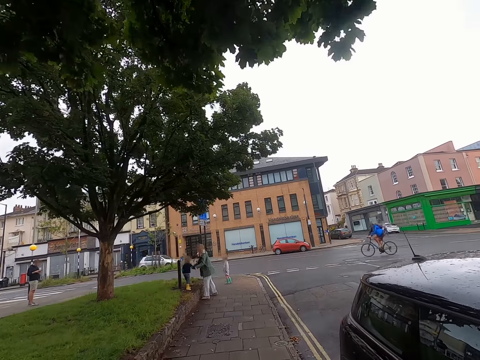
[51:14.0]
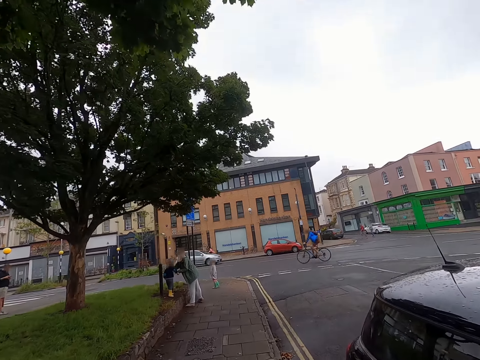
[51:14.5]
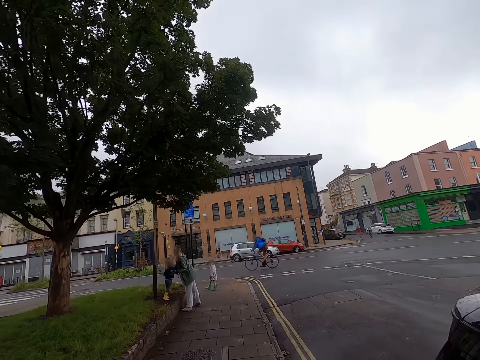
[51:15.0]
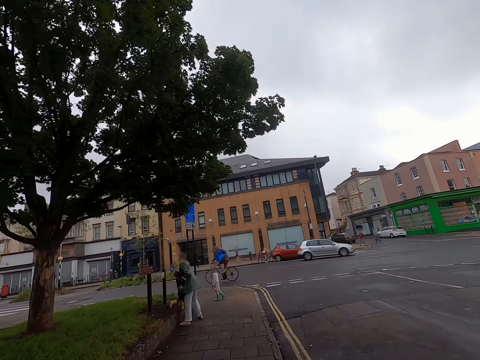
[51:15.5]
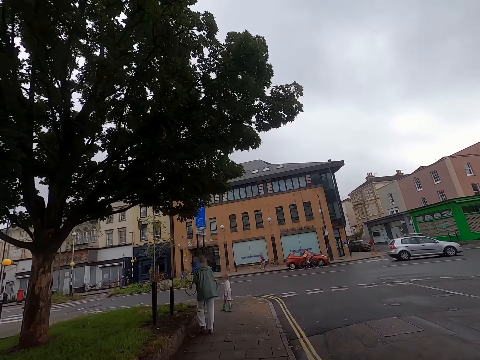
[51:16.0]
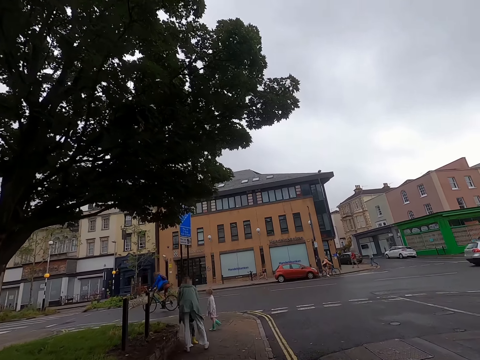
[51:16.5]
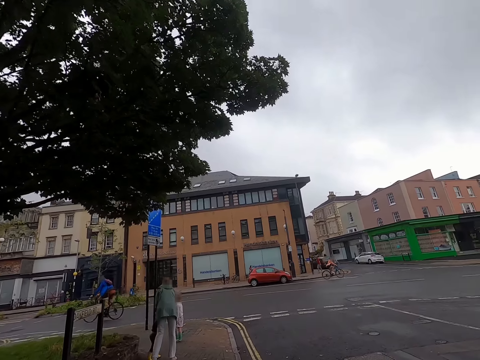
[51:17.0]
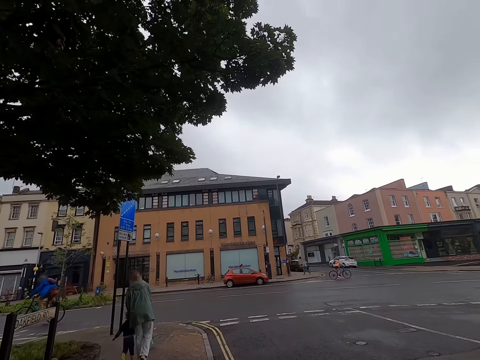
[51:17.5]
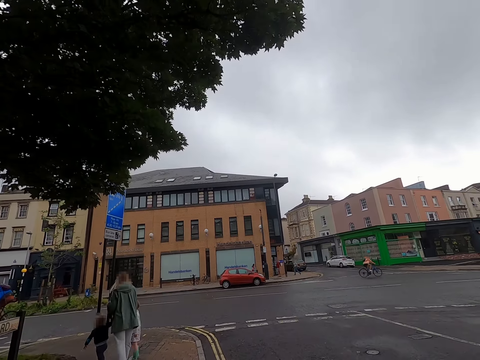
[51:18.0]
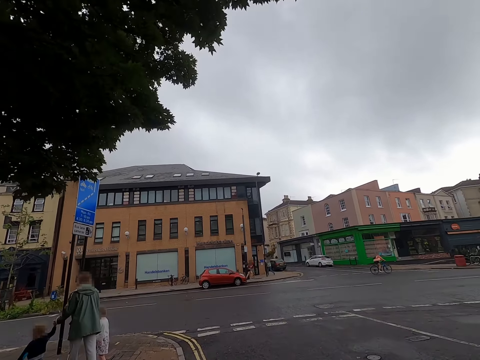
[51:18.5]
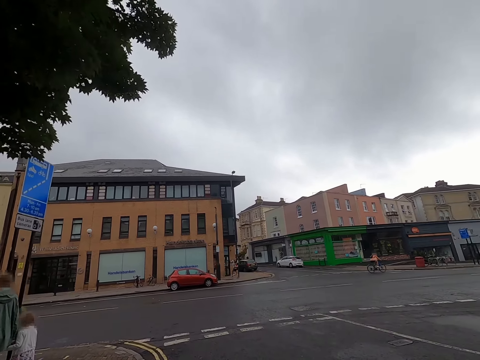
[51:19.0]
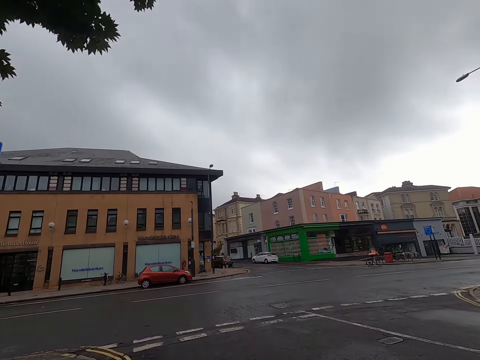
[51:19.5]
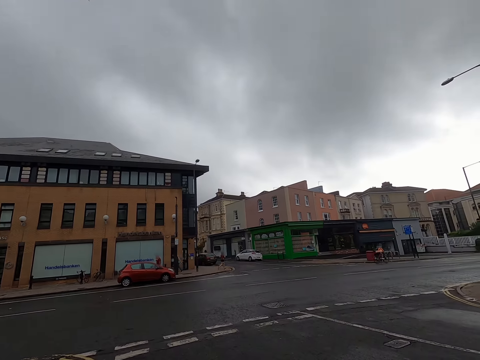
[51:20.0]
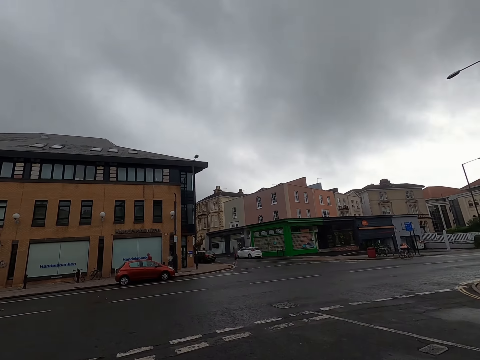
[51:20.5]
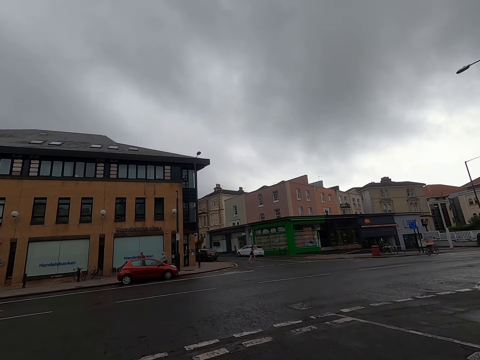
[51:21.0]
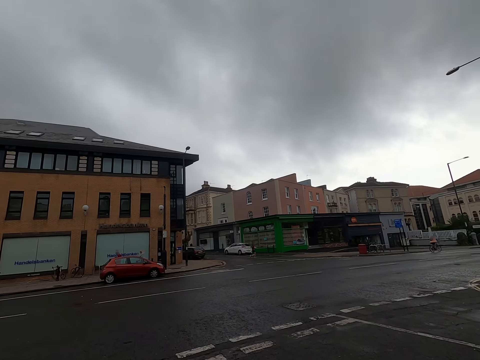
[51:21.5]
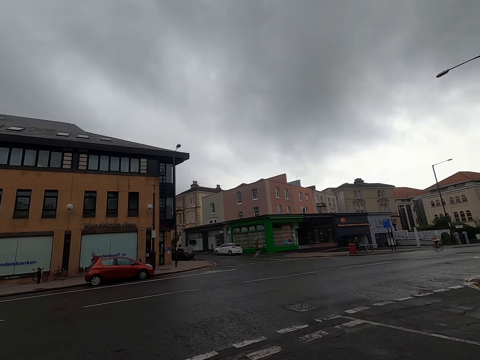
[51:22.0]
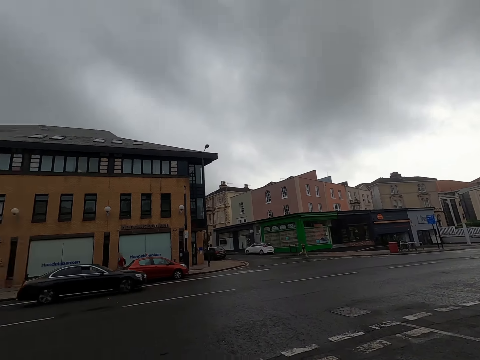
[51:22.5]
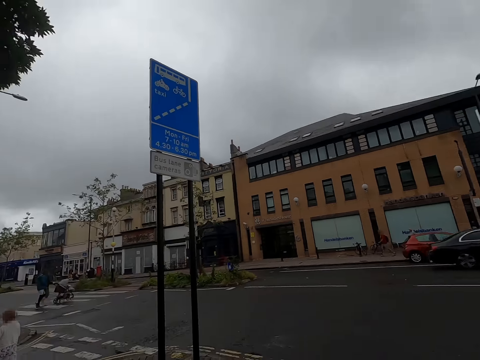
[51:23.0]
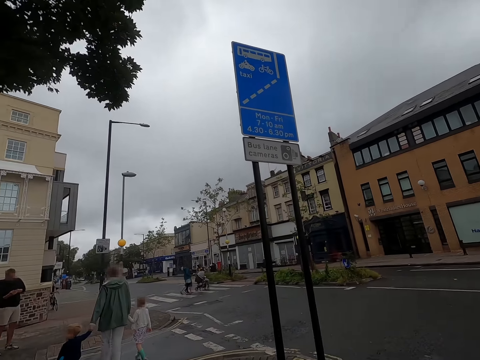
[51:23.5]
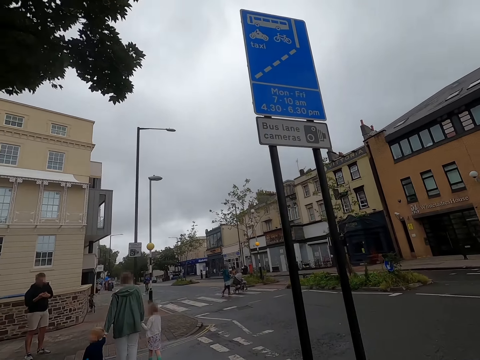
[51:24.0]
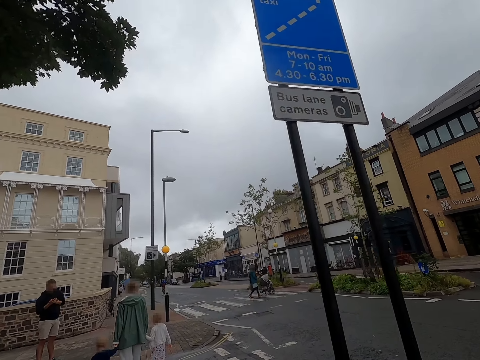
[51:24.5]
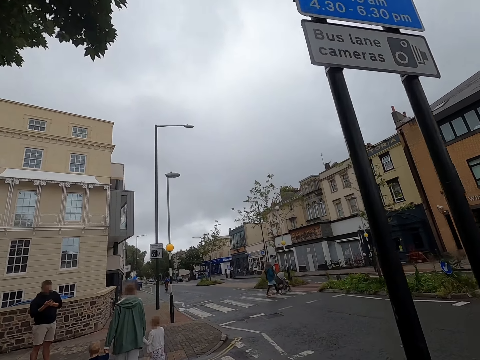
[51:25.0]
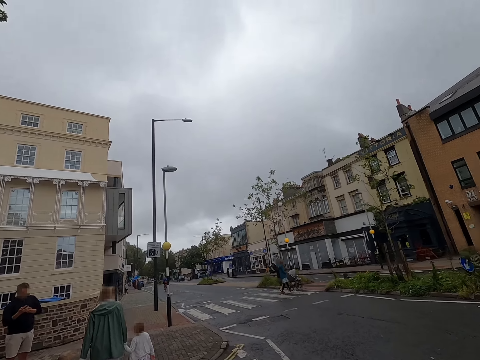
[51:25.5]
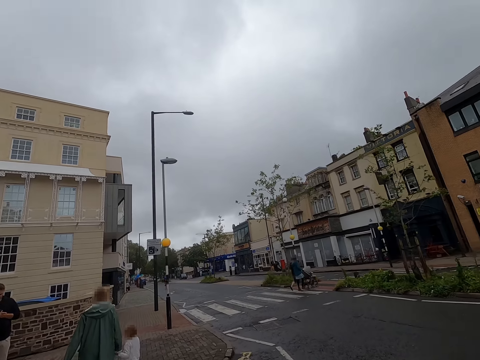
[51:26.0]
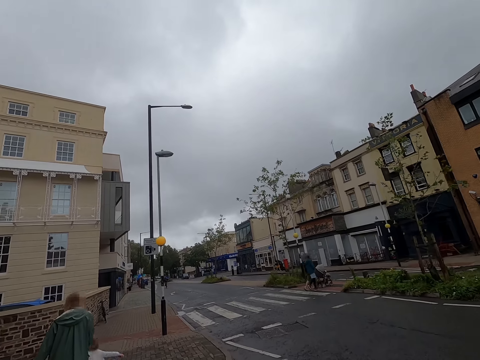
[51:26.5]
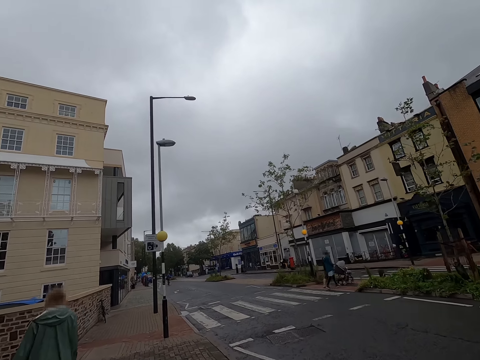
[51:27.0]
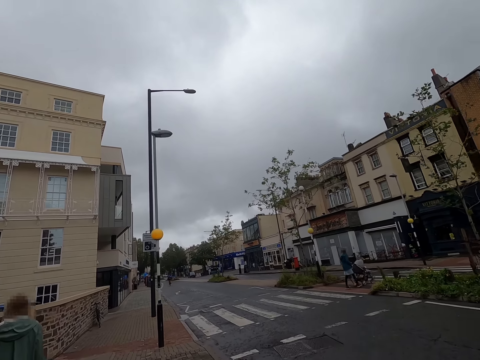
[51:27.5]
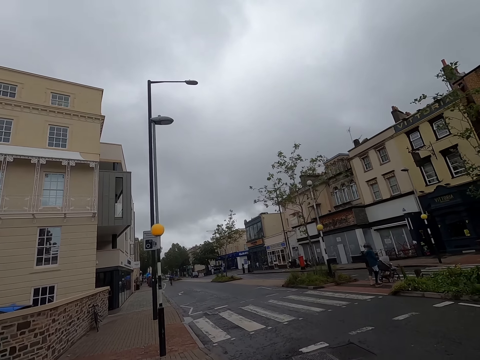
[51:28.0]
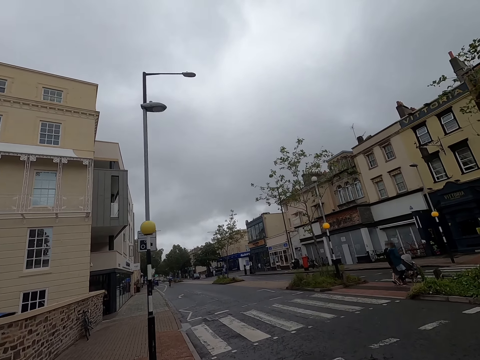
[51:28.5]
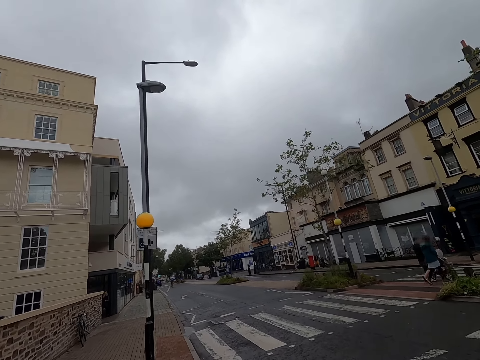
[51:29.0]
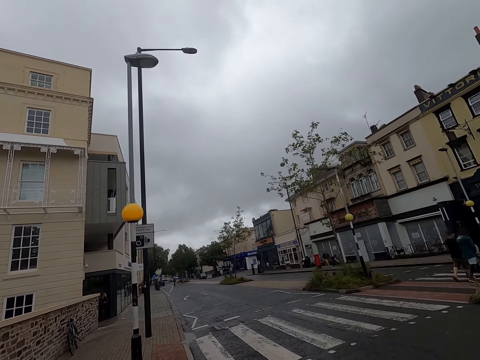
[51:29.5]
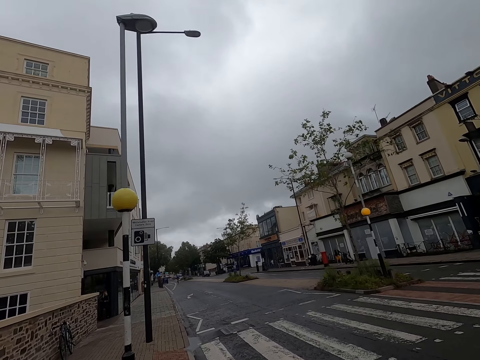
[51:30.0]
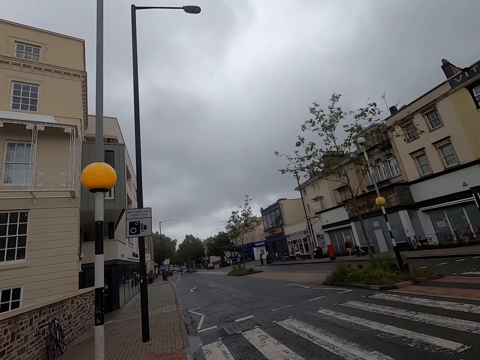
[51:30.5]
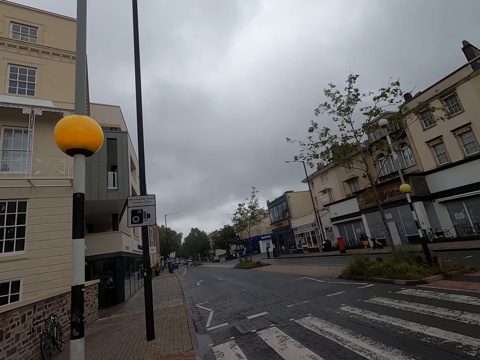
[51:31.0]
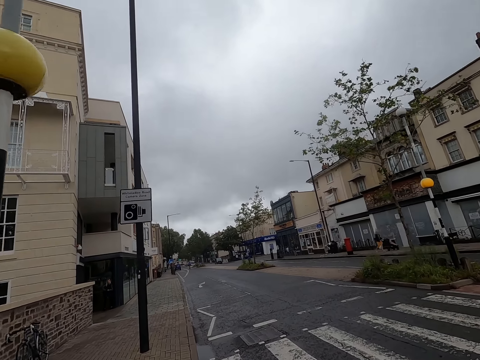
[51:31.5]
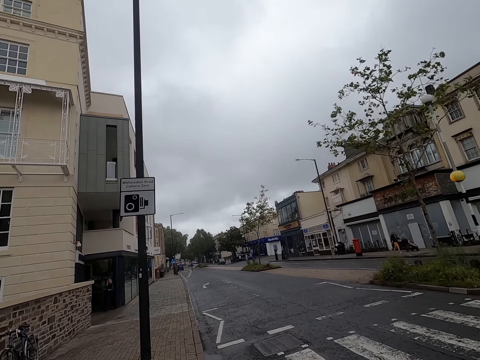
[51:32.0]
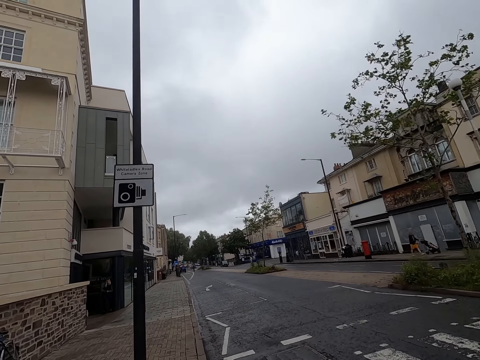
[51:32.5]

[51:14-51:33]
A woman carries a boy with both hands. The woman drops the boy on the floor with both hands. The woman walks the boy and a girl with both hands. The camera wearer walks past the woman, the boy and the girl.

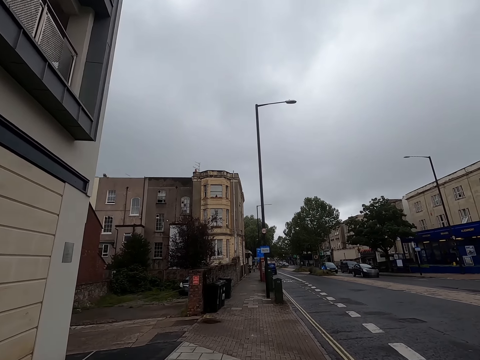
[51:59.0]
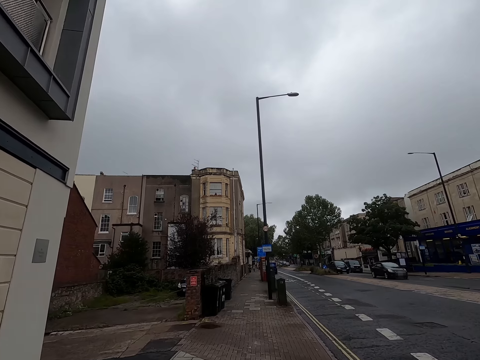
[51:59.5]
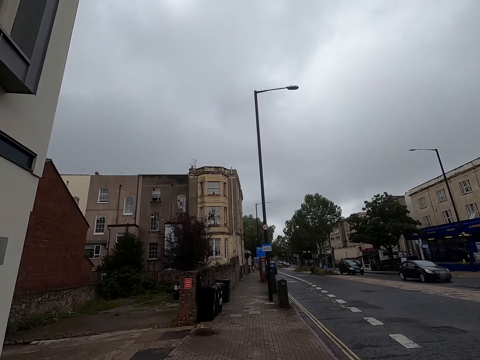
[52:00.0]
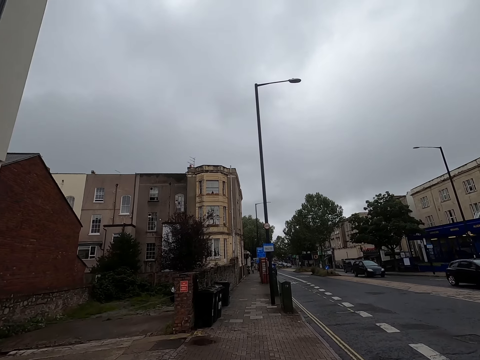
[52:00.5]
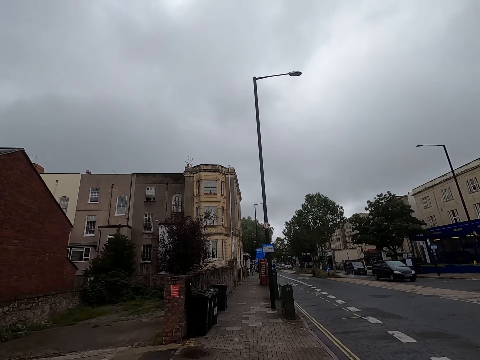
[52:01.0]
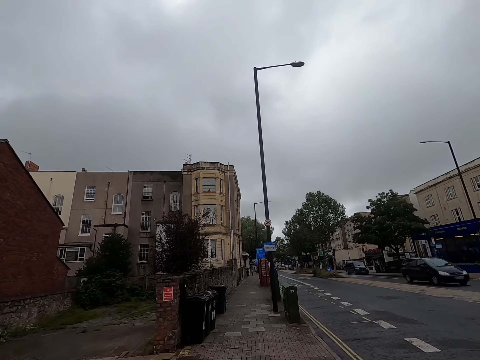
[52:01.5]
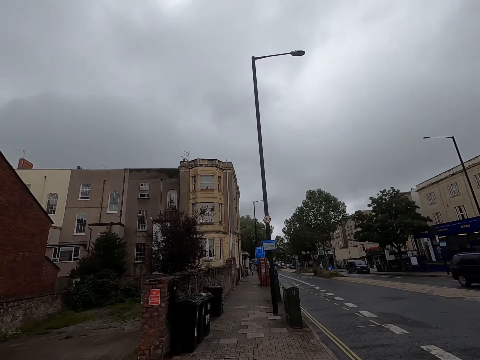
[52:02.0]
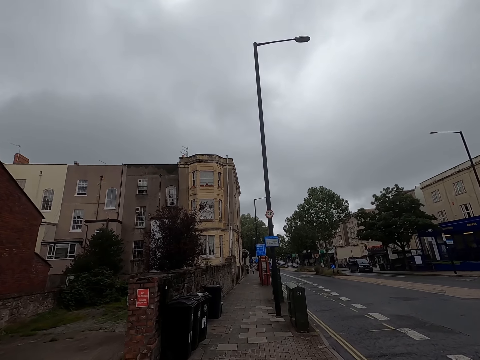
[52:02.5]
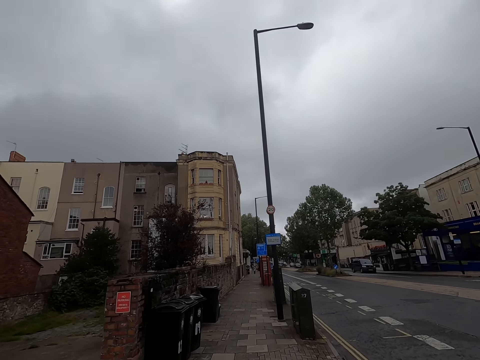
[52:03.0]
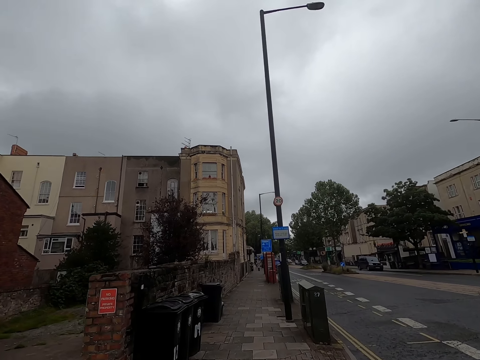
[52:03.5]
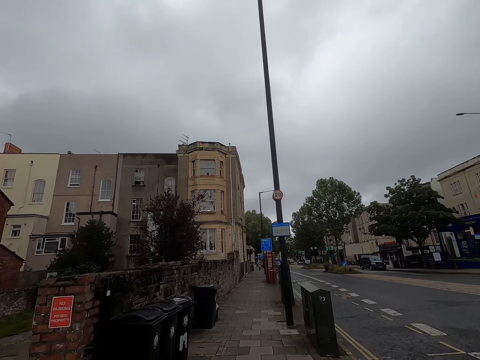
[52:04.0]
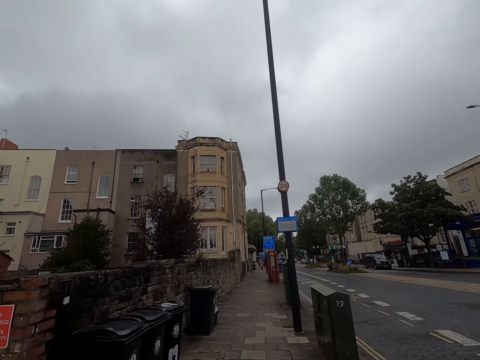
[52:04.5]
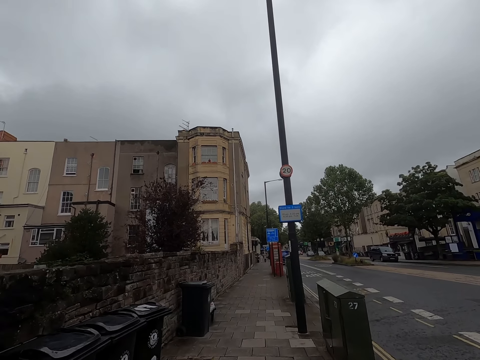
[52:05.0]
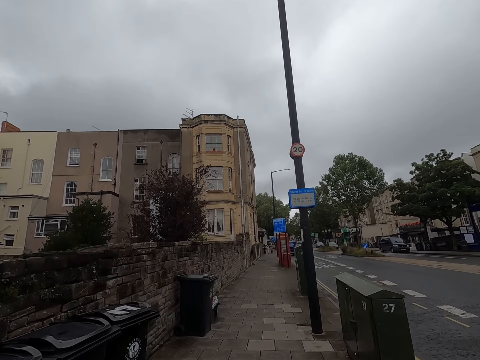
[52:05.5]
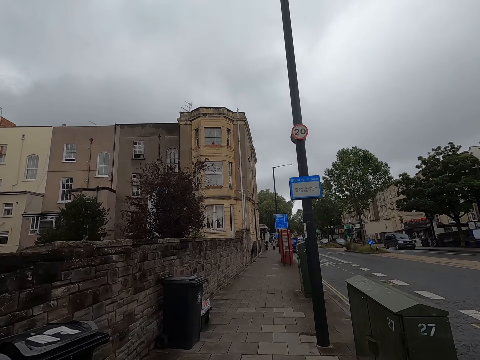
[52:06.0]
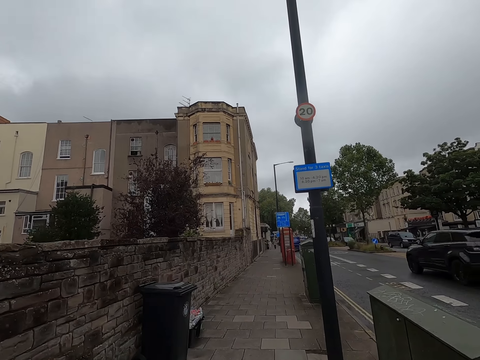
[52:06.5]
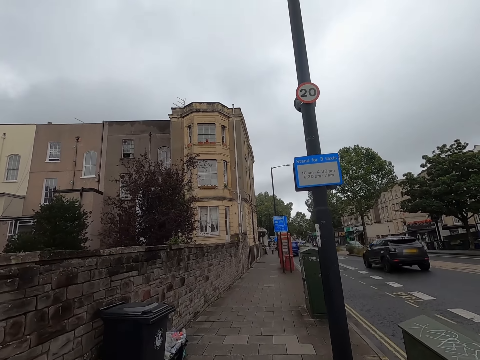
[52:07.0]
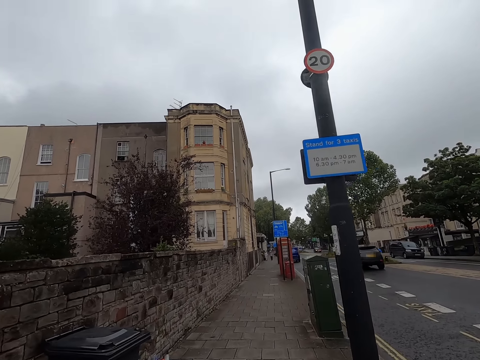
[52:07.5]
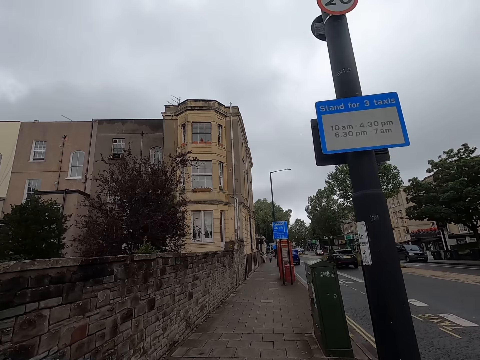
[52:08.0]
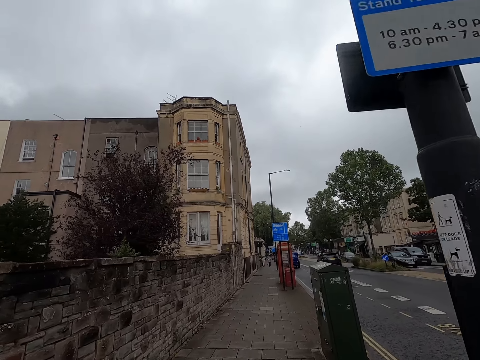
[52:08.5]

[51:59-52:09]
A black car drives past the camera wearer. A black car drives past them repeatedly.
